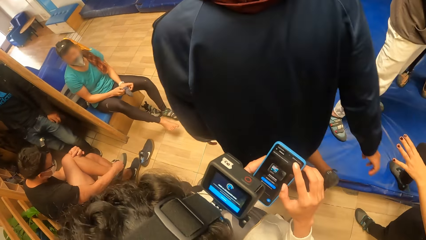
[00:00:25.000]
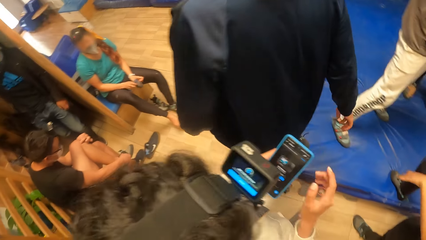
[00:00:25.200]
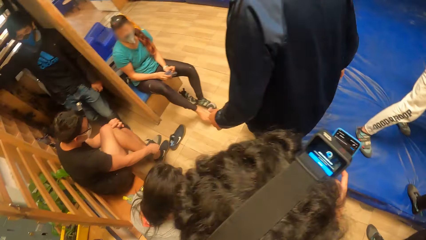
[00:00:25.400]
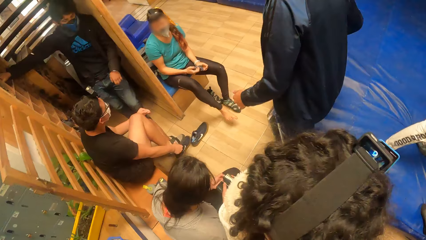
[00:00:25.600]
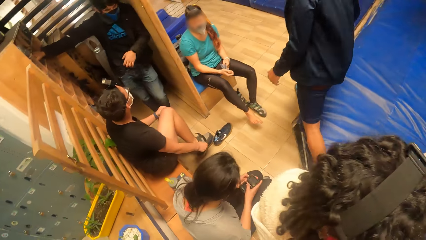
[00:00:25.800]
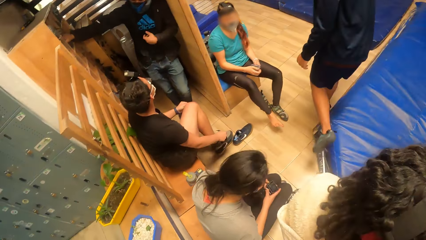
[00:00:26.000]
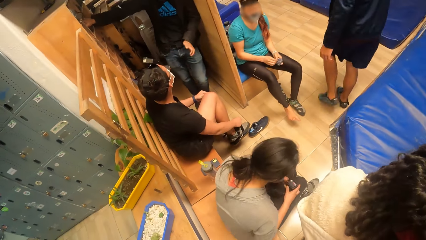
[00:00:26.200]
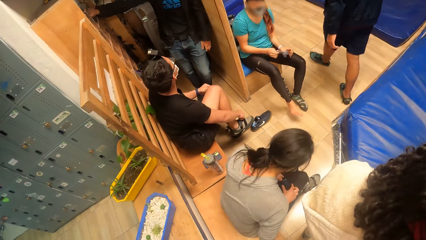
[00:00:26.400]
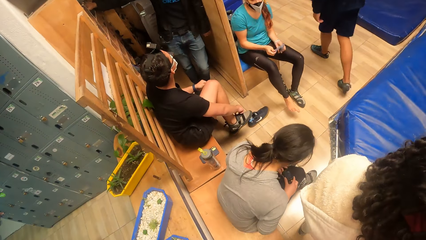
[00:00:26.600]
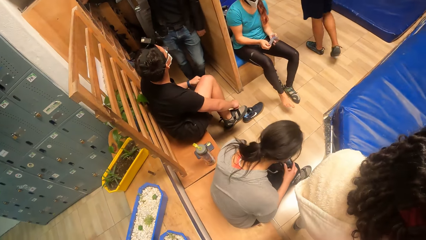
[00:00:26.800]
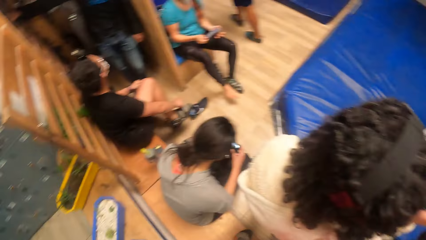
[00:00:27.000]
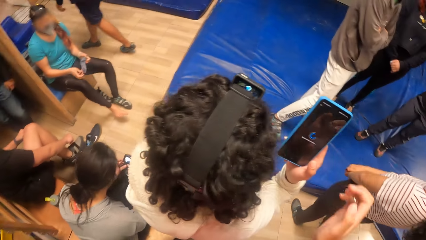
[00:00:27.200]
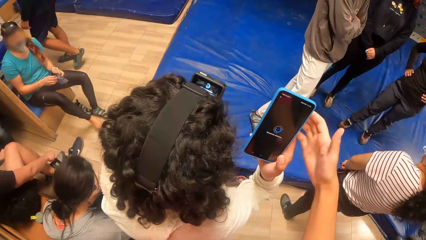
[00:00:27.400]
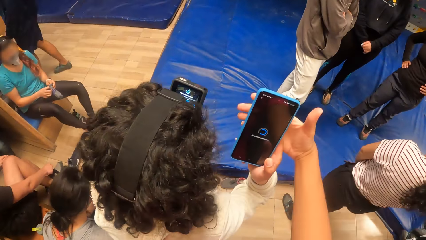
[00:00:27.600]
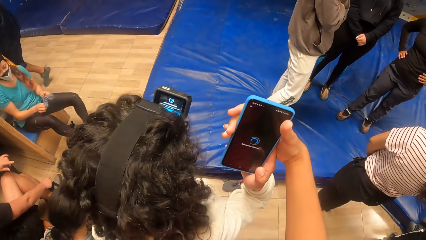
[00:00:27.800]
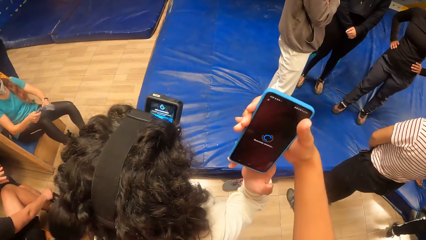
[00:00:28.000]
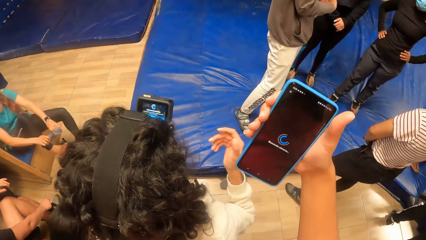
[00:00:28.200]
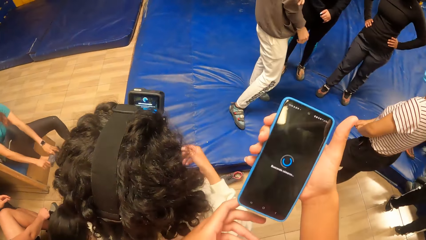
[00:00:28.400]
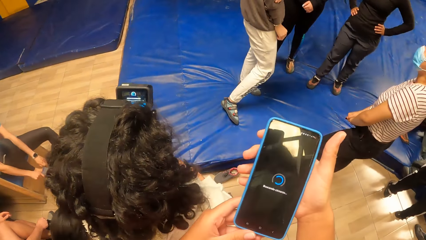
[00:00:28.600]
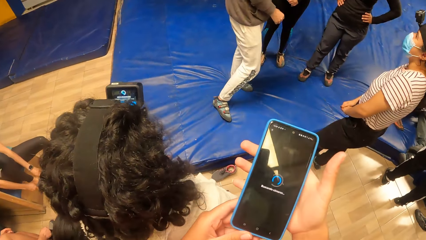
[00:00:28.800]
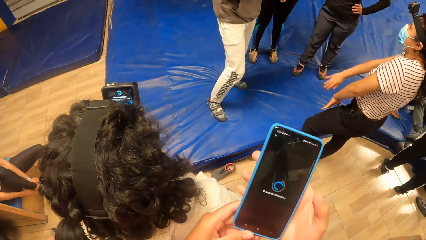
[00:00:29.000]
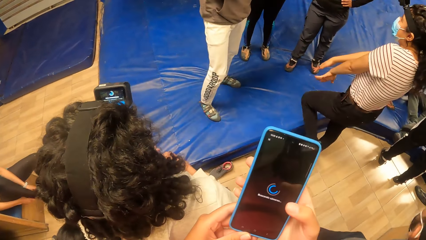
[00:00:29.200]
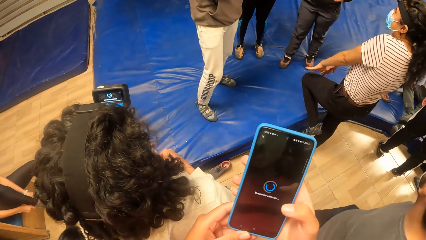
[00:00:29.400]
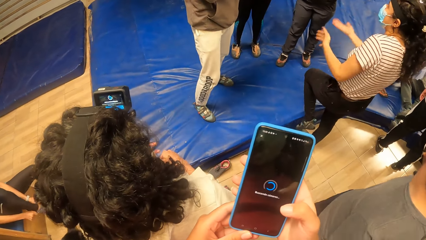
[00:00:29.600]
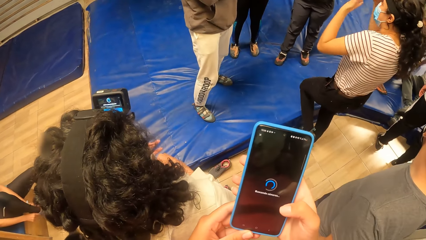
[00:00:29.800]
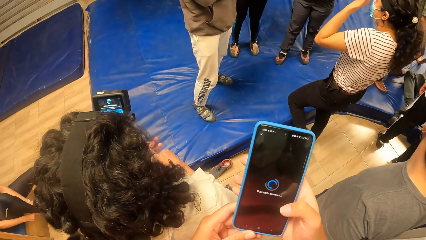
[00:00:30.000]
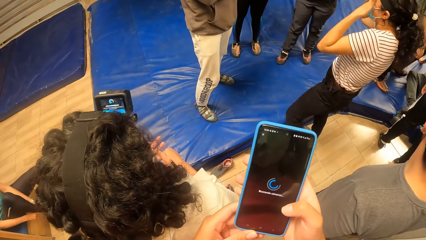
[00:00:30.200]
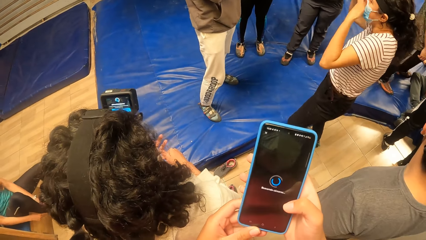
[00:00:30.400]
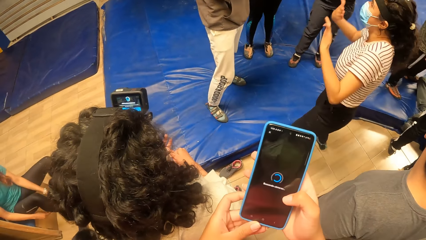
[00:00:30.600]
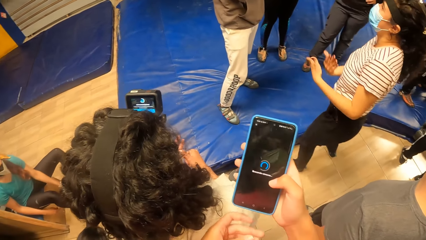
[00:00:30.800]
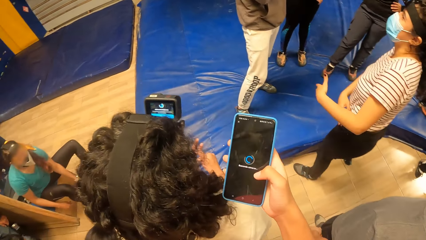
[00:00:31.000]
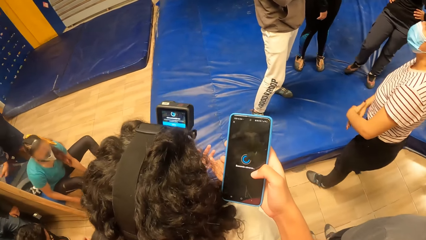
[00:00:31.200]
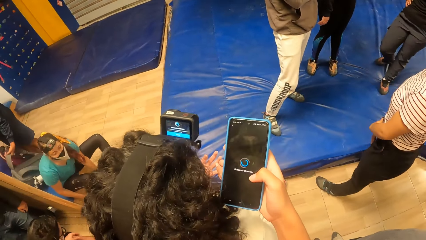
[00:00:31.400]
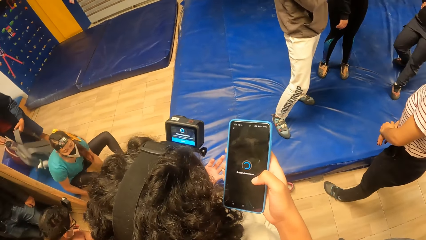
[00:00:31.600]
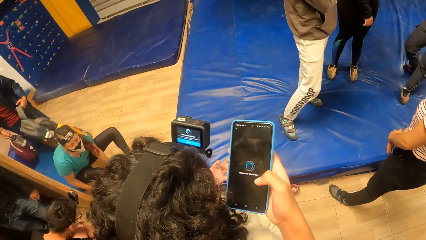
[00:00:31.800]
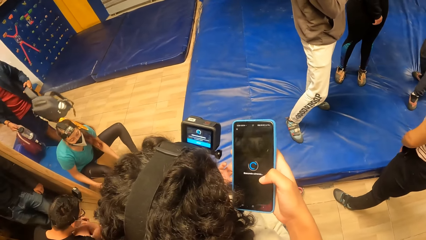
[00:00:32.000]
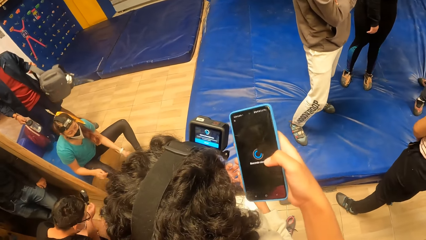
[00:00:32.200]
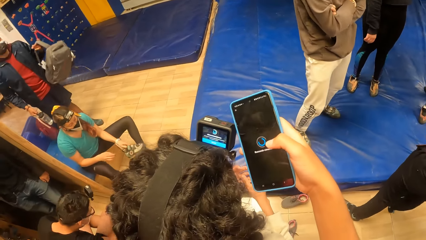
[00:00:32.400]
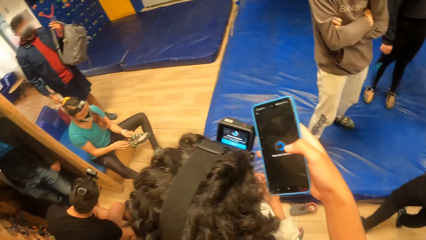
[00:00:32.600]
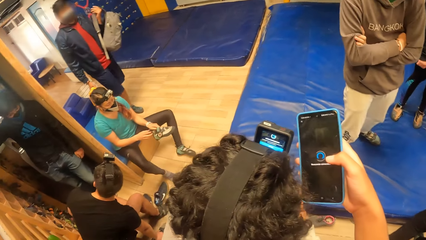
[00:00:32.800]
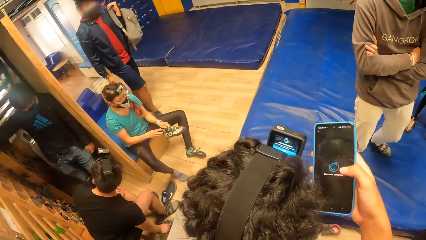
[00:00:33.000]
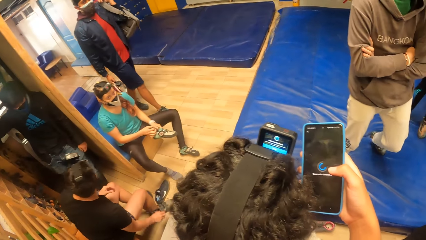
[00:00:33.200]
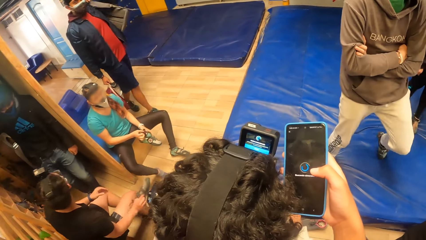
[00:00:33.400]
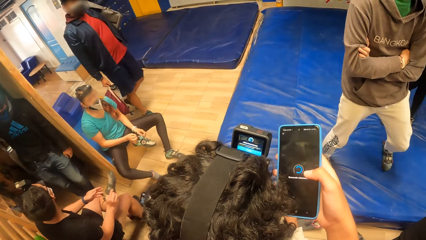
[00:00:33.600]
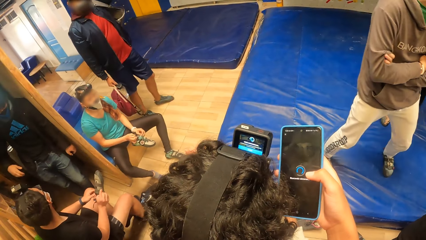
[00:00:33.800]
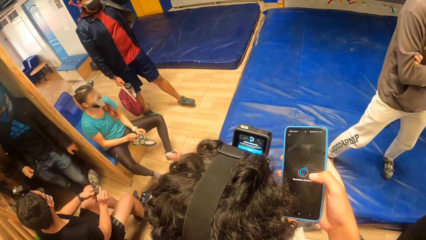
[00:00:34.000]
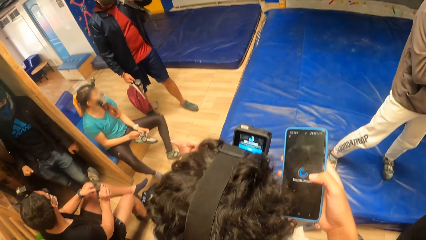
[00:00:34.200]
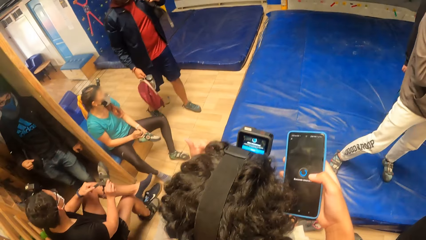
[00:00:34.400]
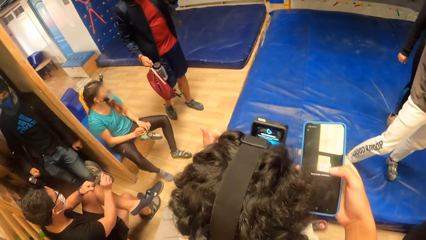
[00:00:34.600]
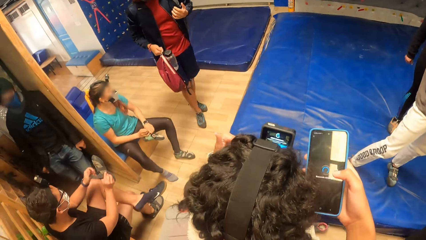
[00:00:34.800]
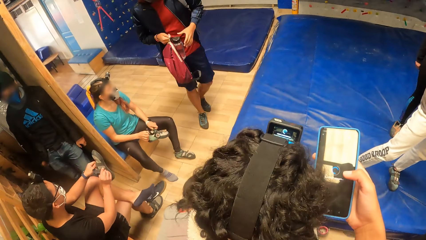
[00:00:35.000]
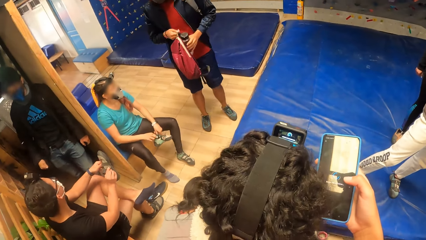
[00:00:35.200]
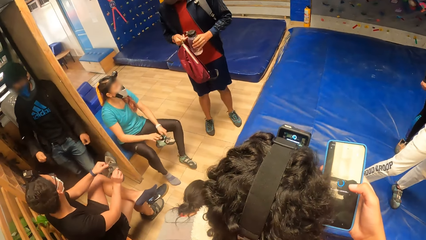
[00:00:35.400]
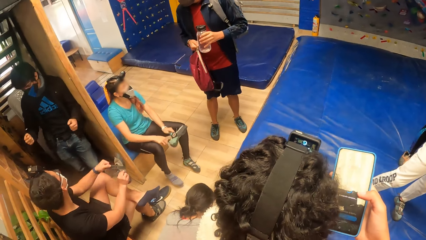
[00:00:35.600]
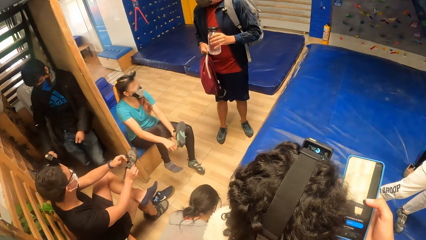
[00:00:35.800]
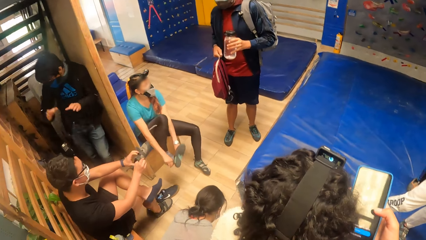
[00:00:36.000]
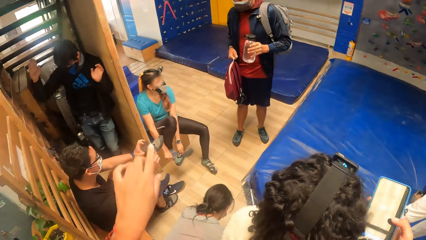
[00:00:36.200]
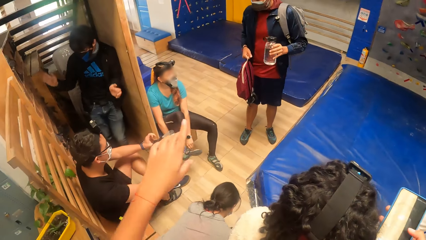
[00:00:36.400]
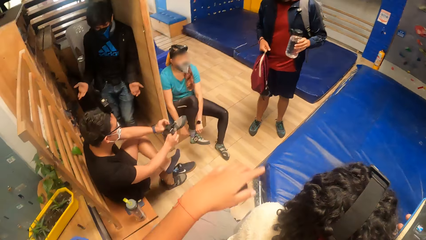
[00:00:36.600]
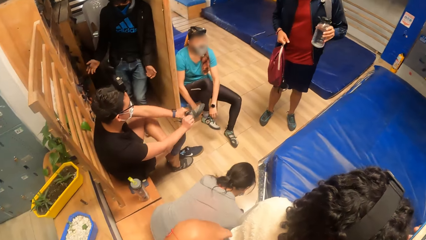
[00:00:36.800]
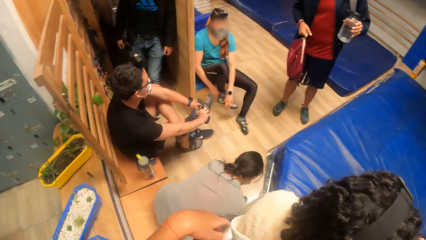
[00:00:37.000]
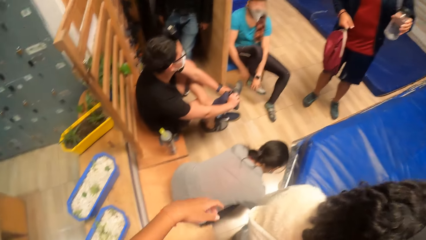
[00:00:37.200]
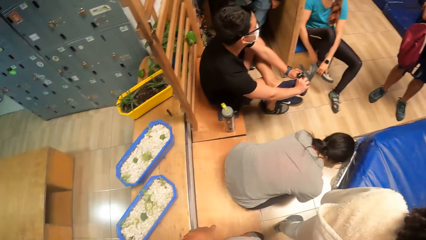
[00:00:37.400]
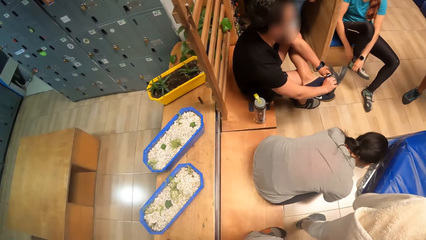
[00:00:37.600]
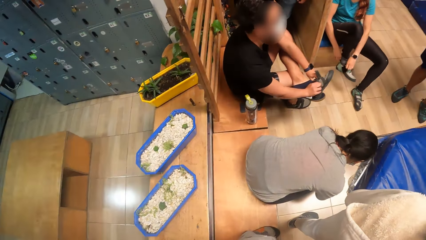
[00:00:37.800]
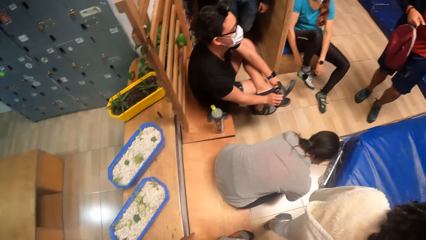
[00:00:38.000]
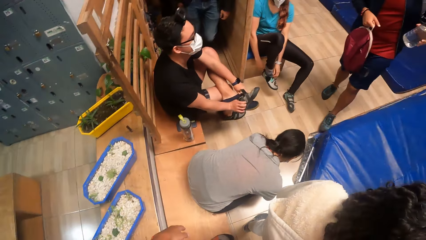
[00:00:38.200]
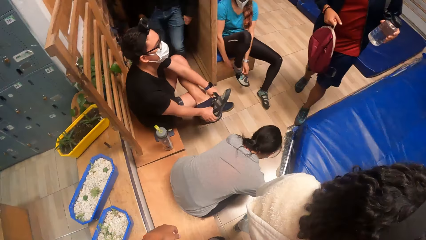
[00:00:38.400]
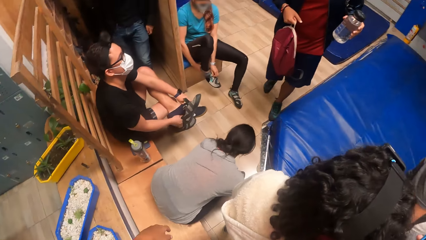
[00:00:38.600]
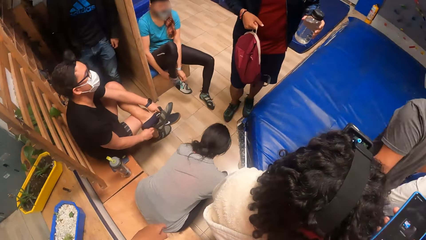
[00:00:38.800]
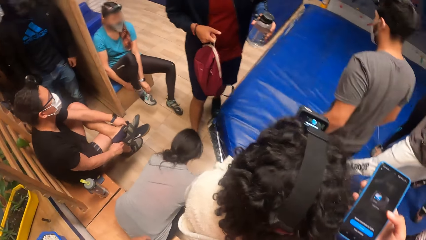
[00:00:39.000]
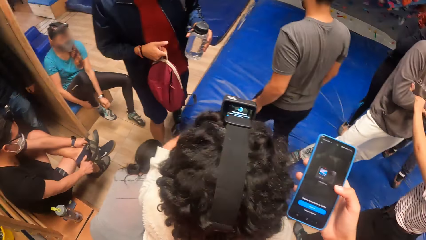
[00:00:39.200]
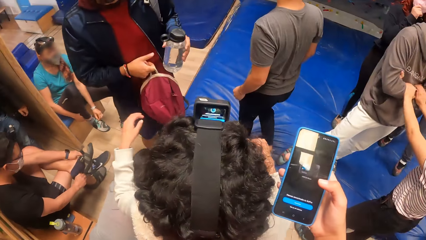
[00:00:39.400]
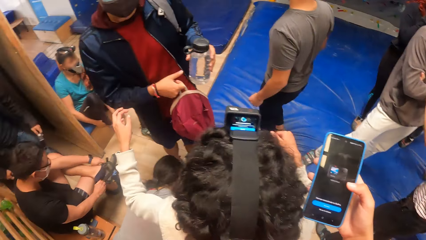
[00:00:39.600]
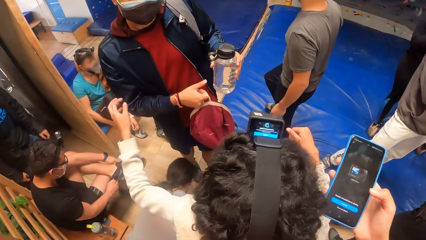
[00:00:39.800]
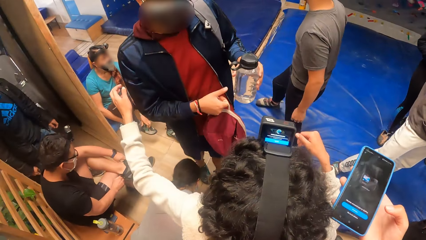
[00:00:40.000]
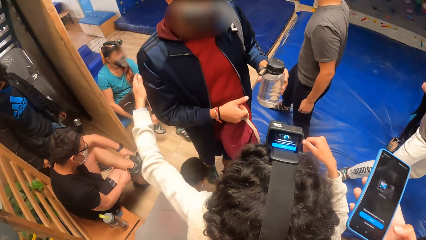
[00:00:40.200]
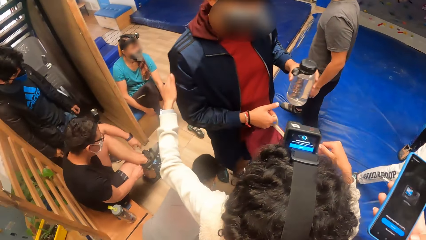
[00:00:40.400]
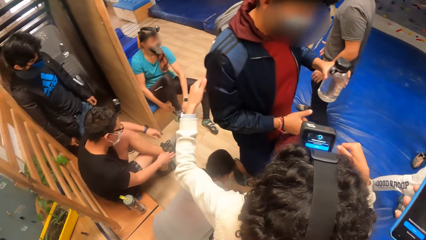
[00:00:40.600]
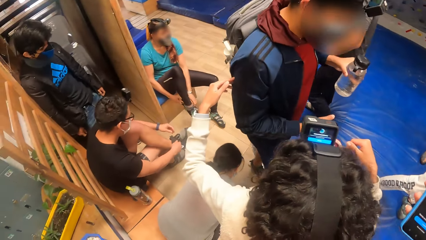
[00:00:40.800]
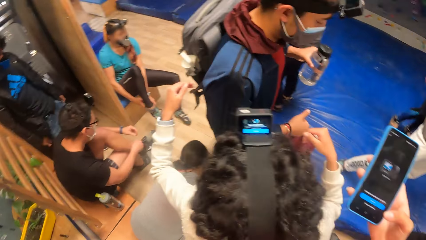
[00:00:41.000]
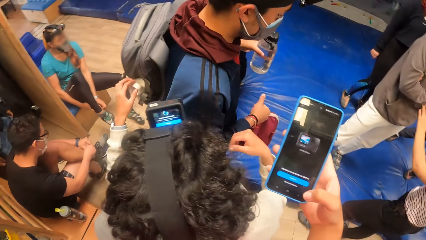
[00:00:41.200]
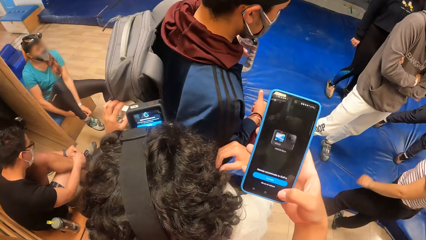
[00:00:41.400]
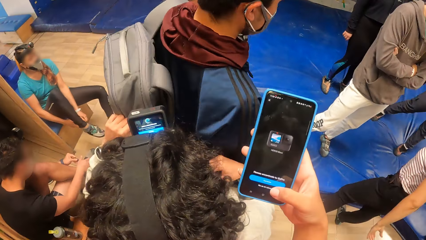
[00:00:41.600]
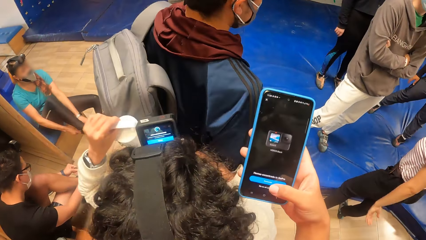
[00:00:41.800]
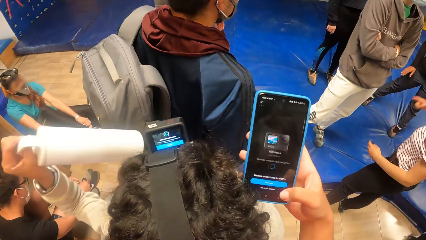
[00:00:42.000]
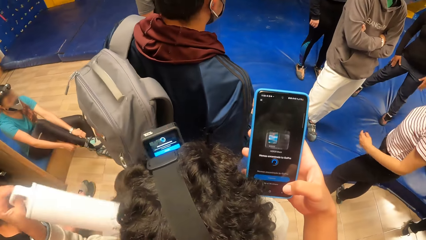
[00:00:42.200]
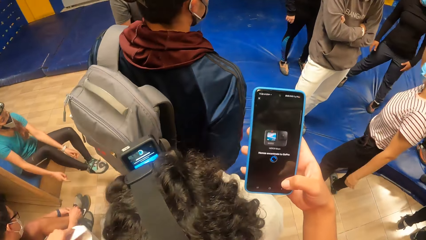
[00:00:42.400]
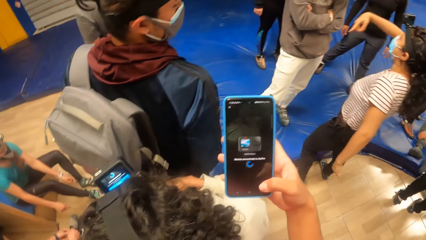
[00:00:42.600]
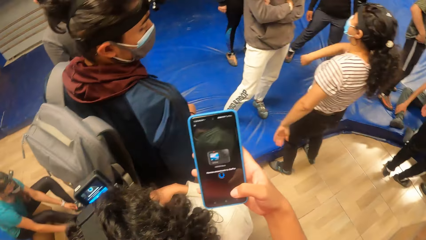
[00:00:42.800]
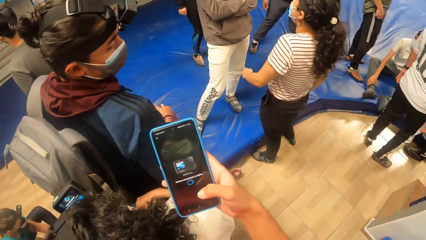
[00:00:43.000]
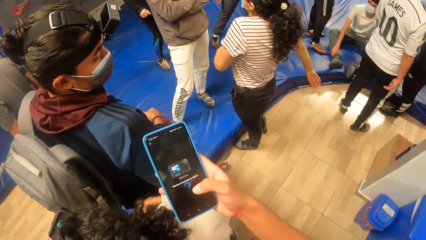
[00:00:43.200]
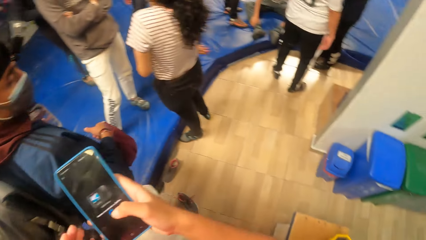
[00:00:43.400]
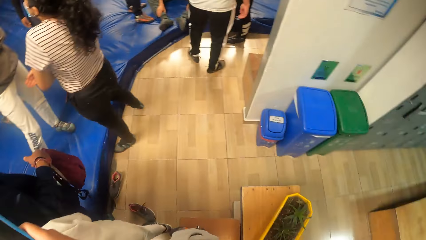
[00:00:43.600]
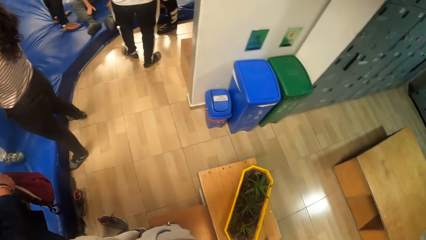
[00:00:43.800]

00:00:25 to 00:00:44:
The camera wearer collects the phone from the woman with her right hand. She is looking at the phone given by the woman. She holds the phone with both hands. She holds the phone with her left hand. The woman interacts with a man. The woman picks a bottle from the man's bag with her left hand.
